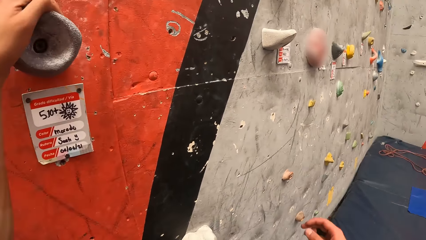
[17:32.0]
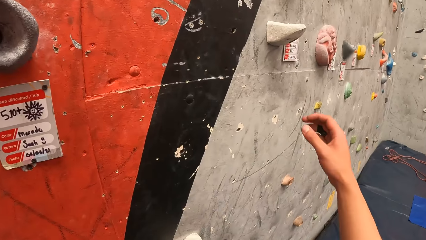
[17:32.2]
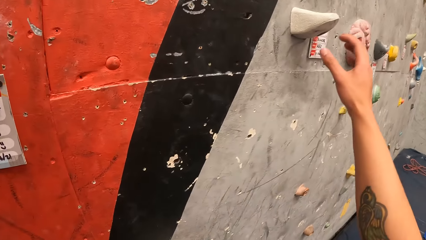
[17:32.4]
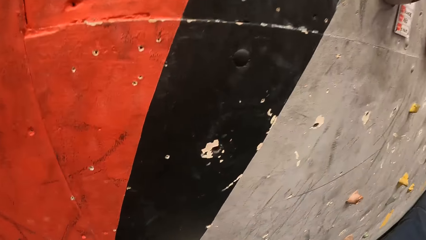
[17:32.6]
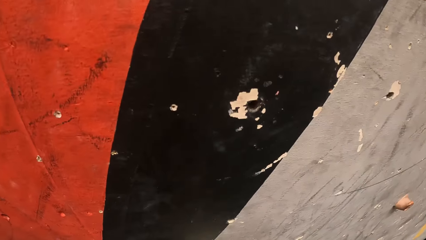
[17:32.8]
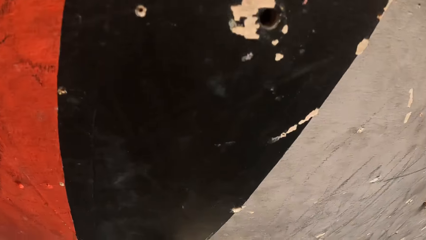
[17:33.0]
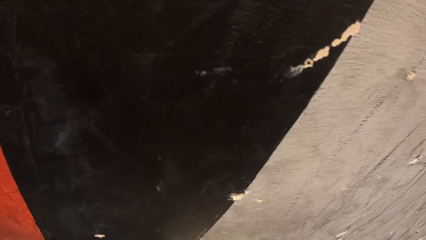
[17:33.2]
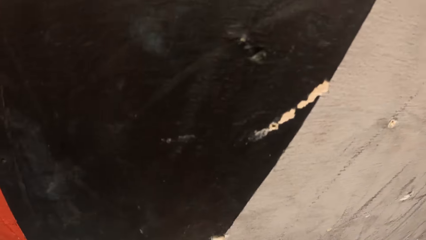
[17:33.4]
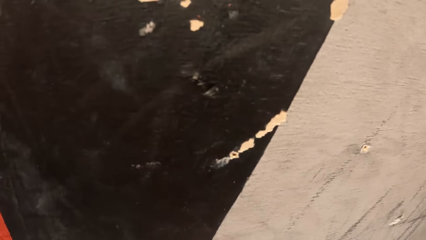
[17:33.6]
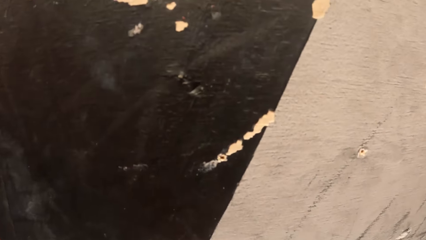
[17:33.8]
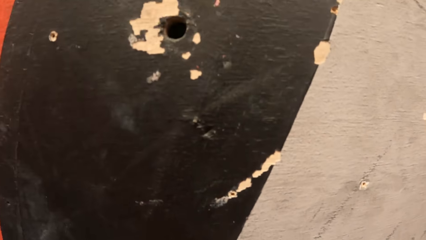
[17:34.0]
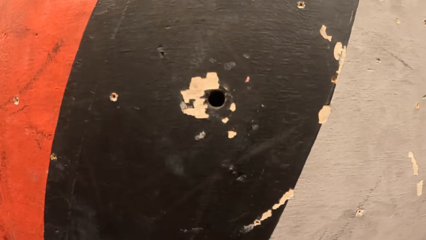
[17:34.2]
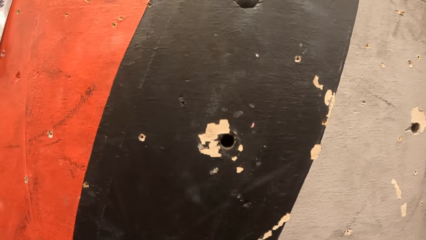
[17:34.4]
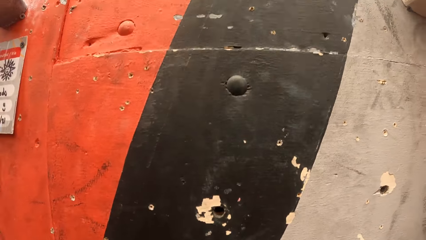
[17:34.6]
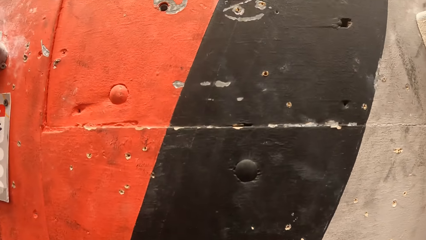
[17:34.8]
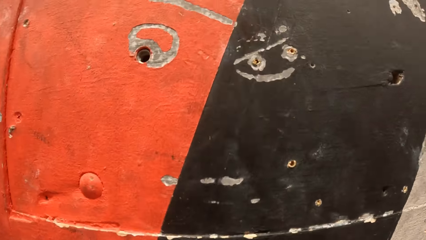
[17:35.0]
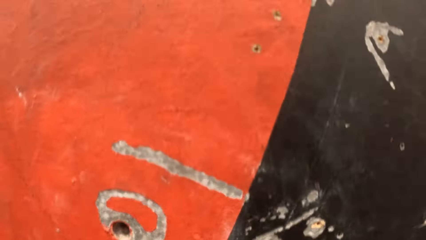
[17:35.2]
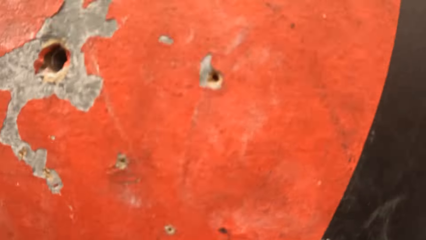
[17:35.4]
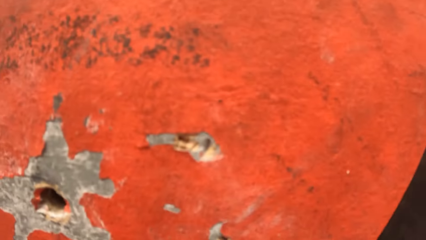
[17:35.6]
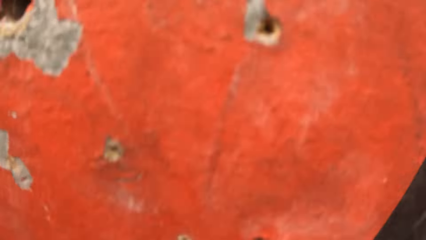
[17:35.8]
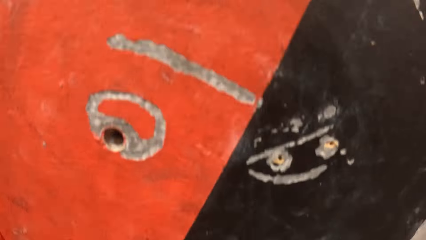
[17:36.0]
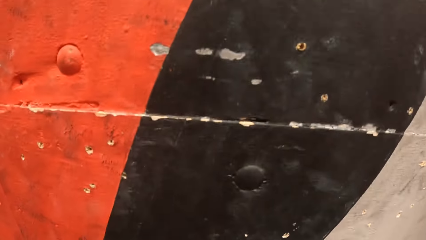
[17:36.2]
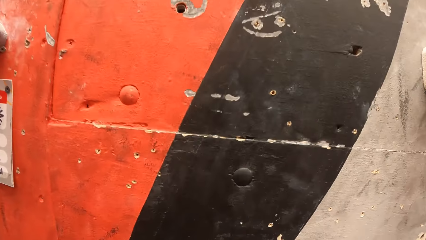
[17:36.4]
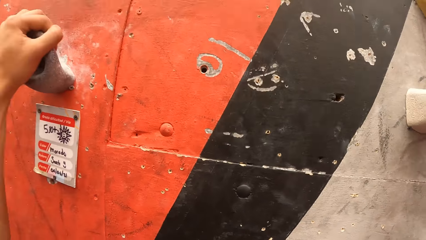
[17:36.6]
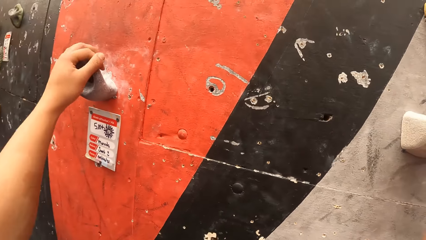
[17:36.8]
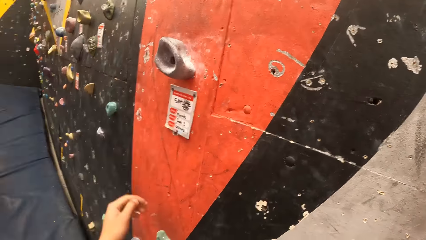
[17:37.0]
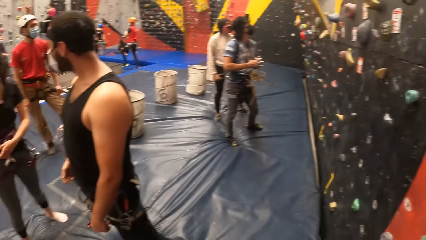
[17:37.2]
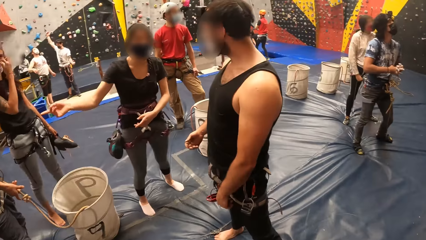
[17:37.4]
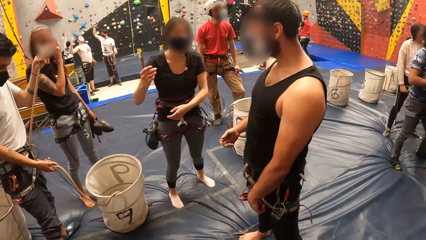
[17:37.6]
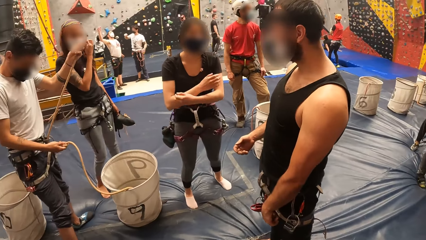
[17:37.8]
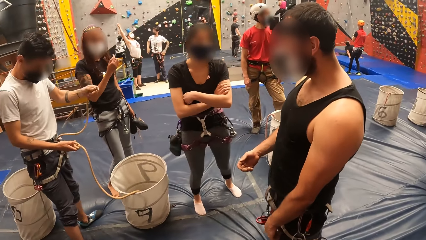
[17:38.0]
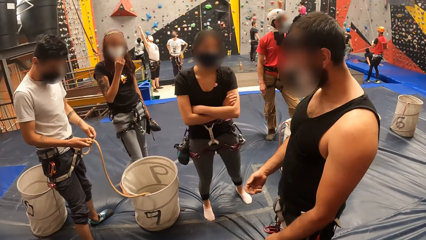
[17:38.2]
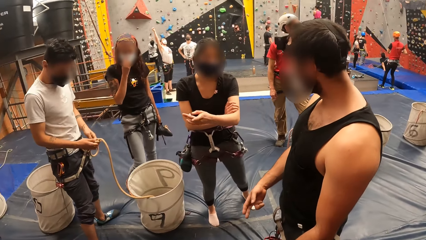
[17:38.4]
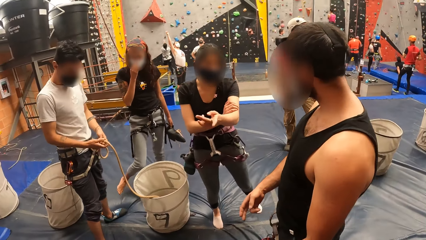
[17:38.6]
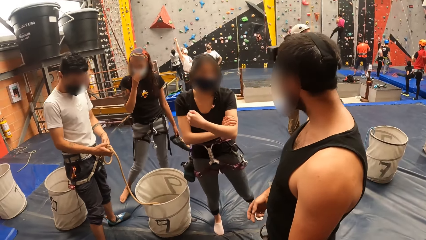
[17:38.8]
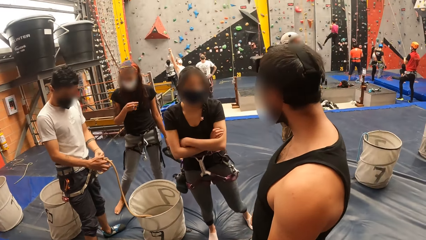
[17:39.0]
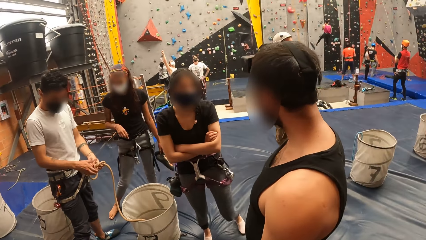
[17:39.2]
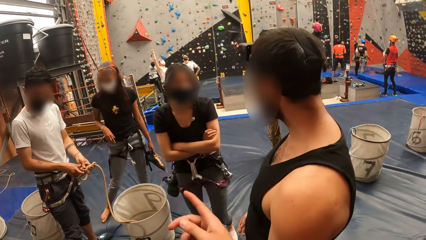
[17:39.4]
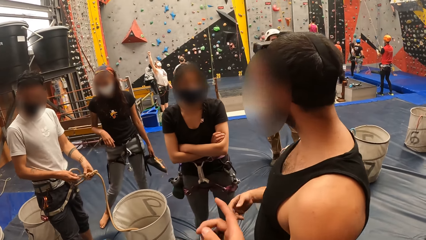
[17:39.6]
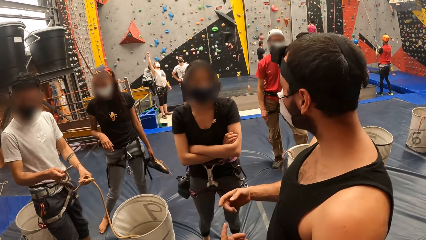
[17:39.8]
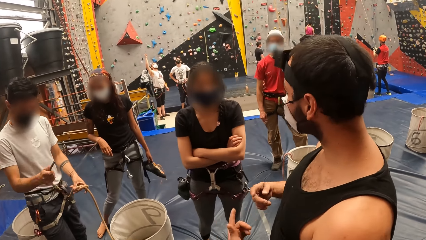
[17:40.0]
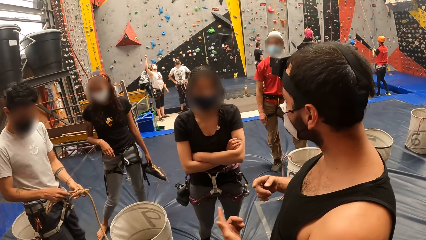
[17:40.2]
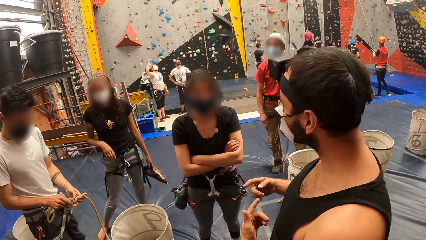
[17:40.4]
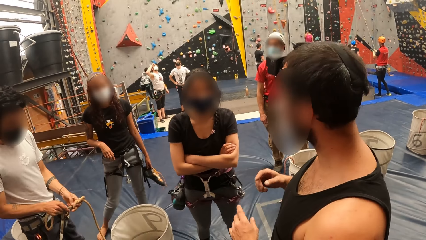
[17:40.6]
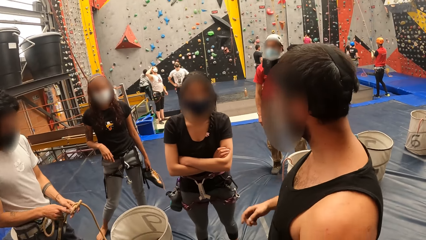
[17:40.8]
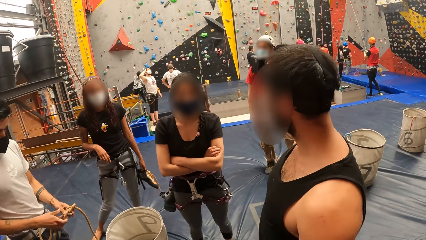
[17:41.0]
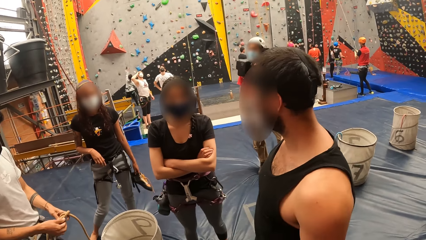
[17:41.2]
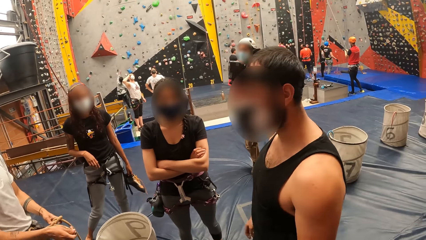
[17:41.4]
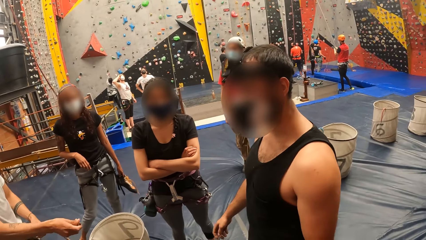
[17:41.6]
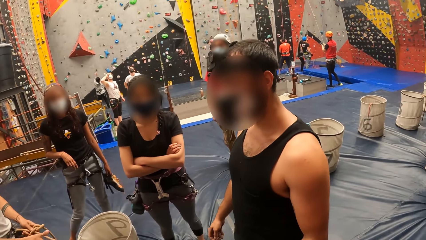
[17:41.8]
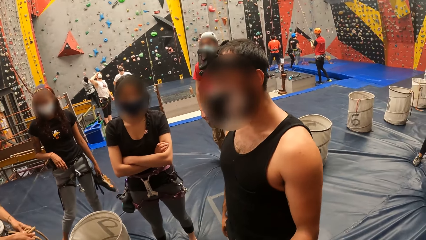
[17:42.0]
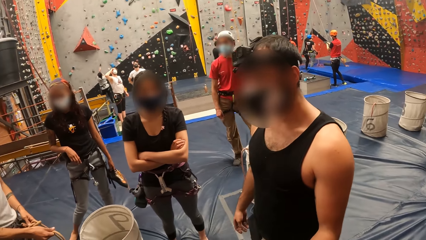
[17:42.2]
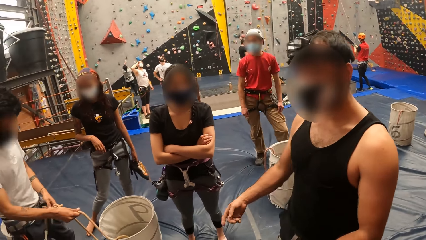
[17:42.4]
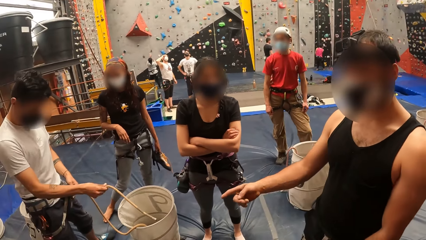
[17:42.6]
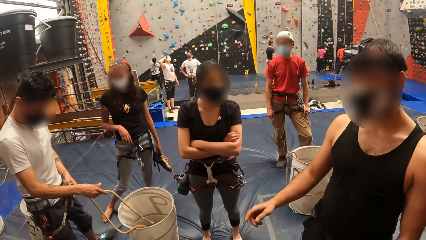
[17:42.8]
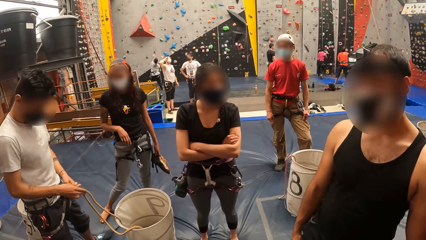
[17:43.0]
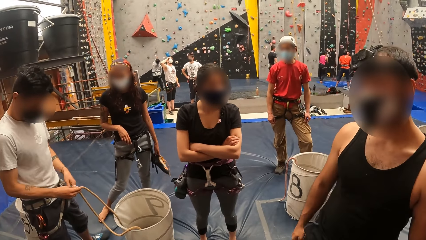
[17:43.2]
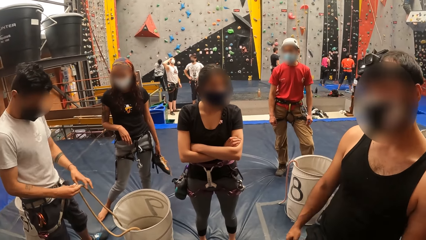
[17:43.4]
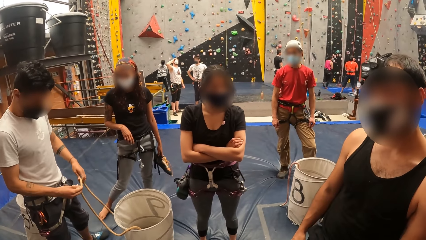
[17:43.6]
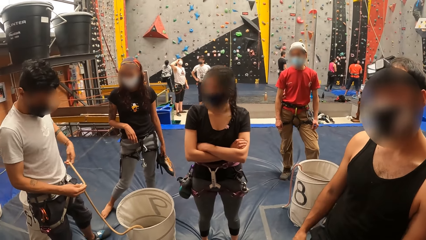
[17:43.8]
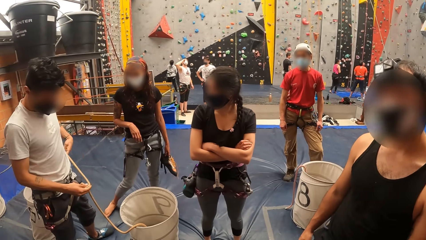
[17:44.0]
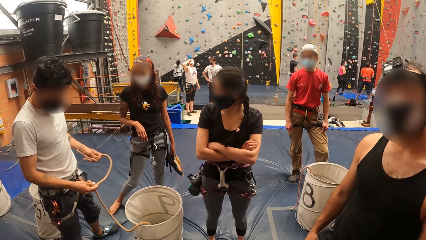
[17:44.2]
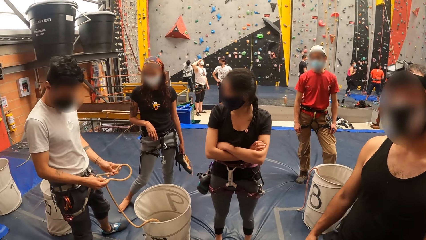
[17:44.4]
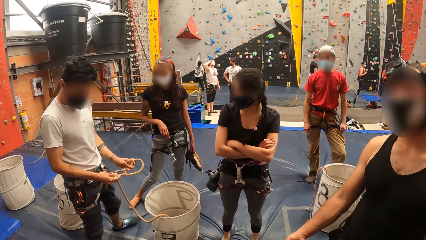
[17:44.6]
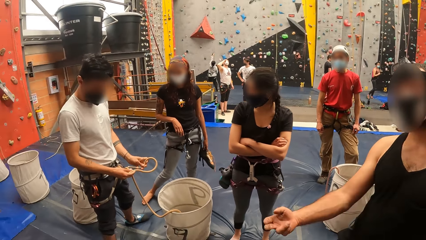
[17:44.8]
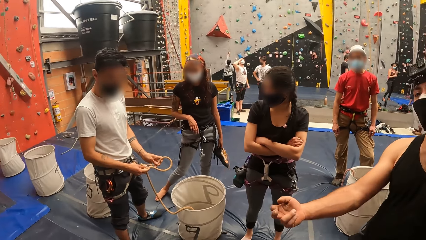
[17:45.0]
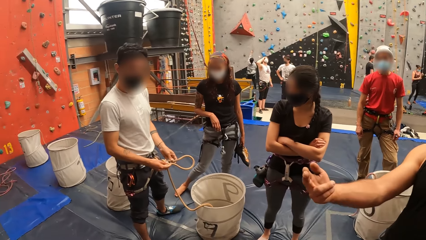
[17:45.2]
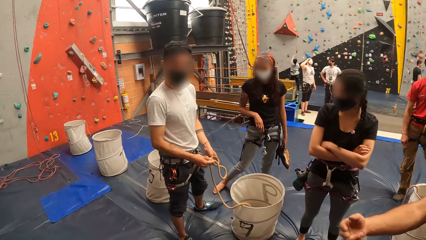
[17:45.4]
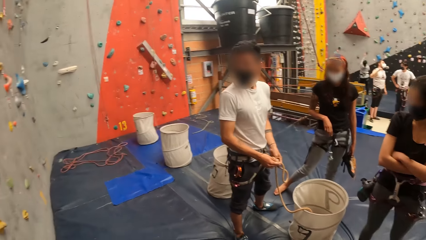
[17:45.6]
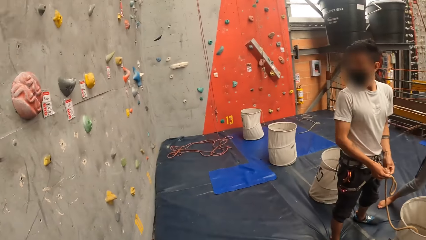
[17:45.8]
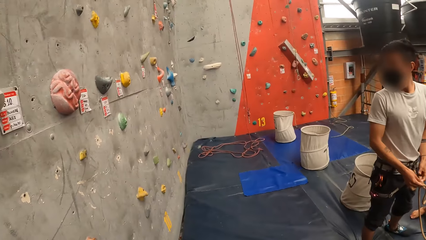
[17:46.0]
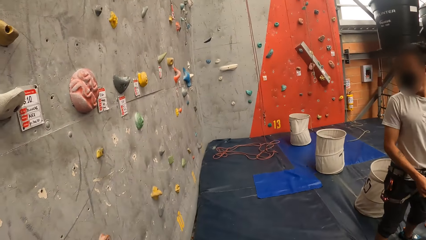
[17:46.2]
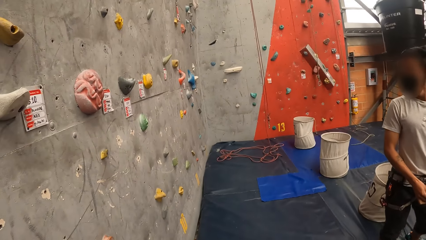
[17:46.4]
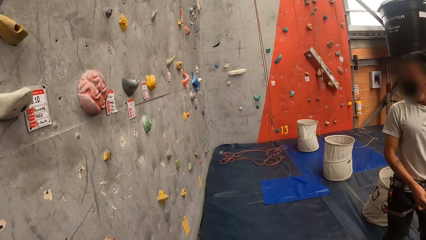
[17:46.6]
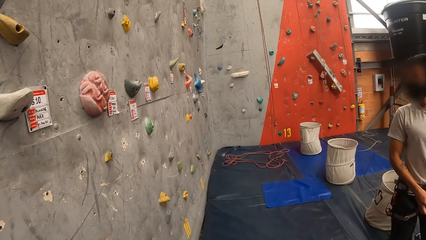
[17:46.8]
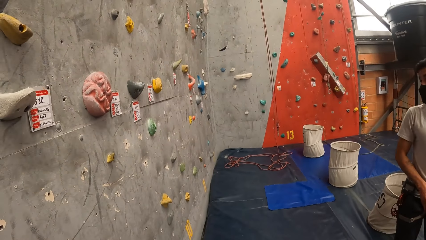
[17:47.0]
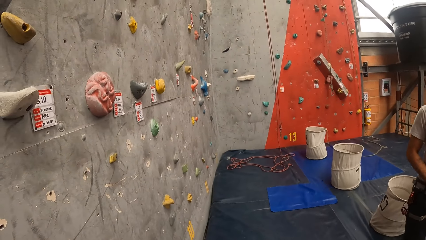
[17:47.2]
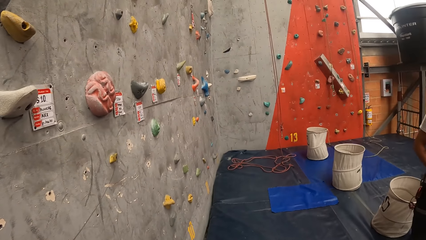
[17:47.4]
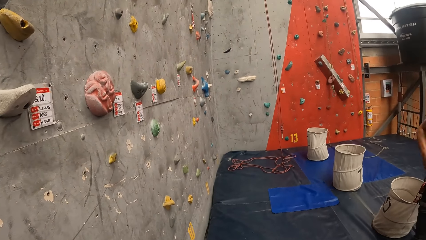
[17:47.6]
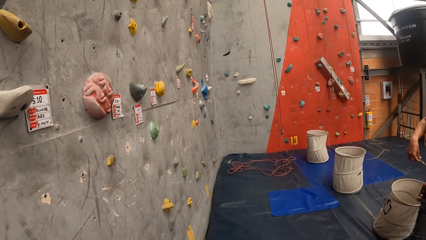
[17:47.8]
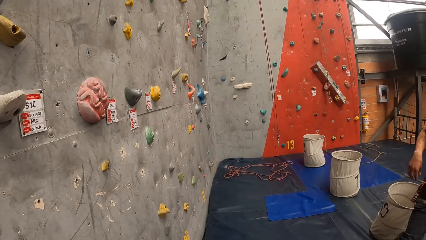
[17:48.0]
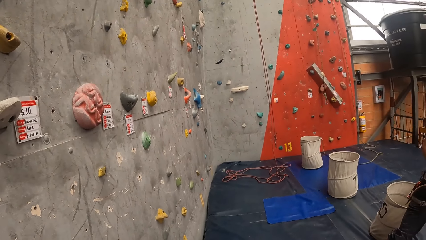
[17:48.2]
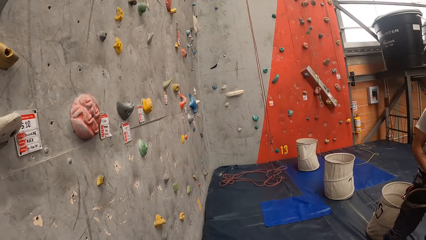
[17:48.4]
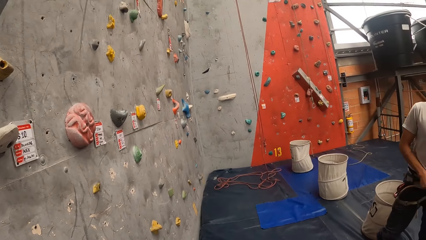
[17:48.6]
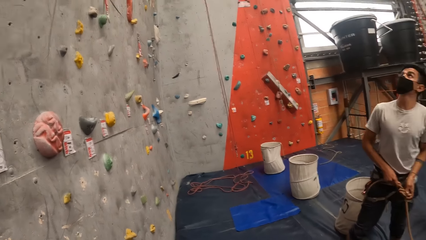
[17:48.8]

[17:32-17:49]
The camera wearer holds something with the left hand. They look at the men. They look sideways. A person gestures with the right hand. The camera wearer looks at the wall.
